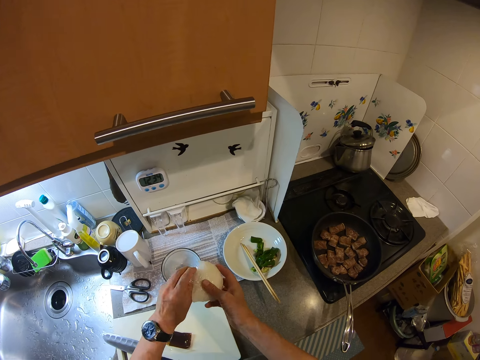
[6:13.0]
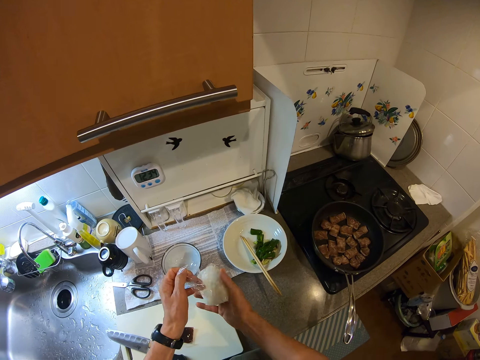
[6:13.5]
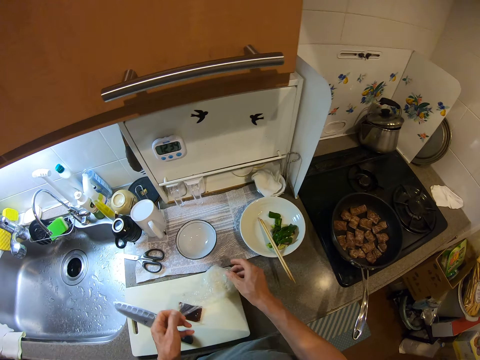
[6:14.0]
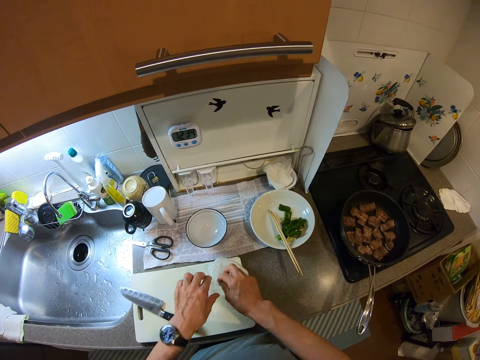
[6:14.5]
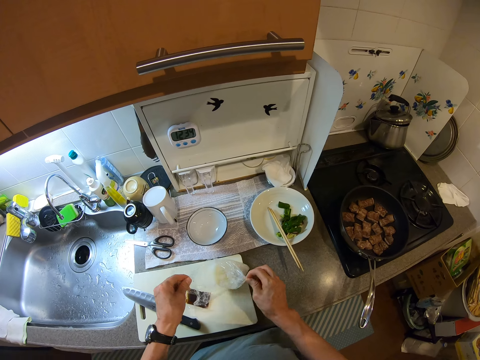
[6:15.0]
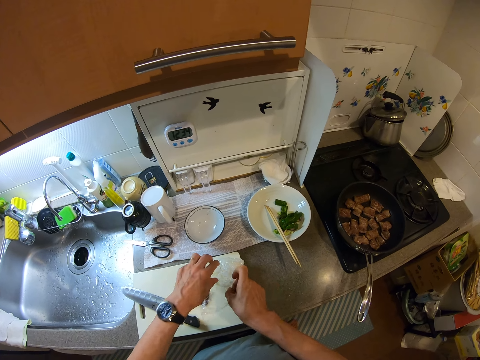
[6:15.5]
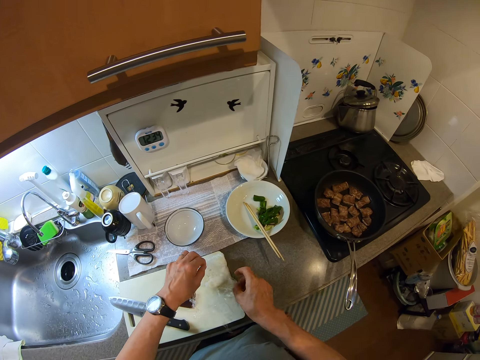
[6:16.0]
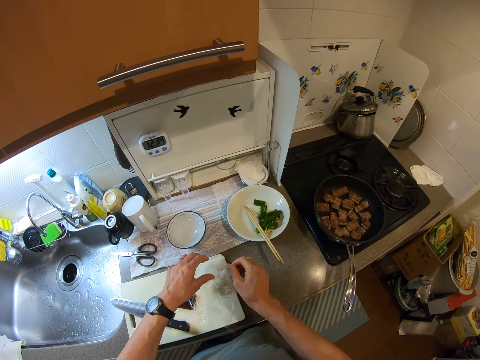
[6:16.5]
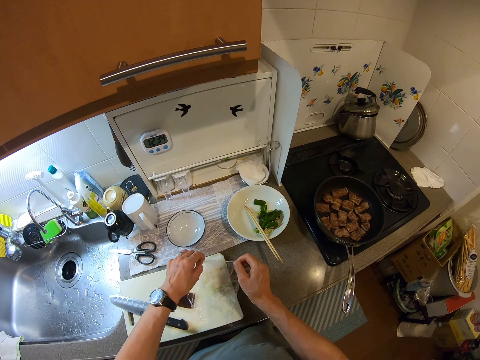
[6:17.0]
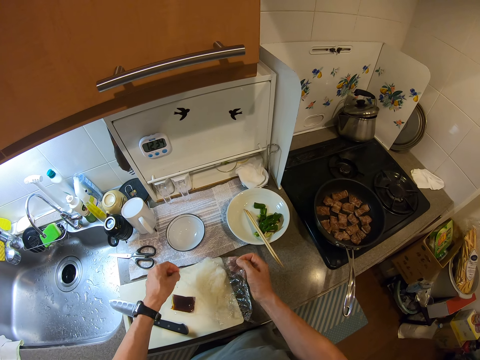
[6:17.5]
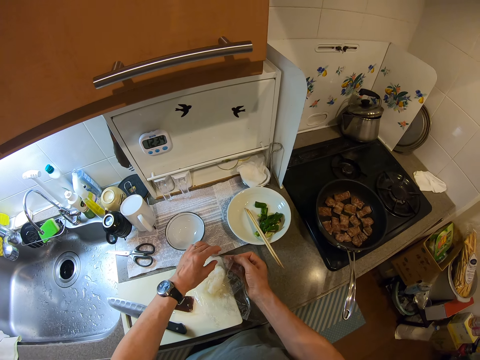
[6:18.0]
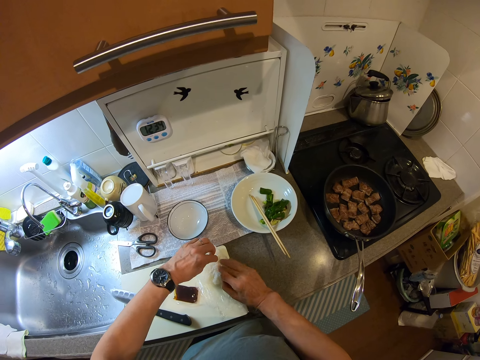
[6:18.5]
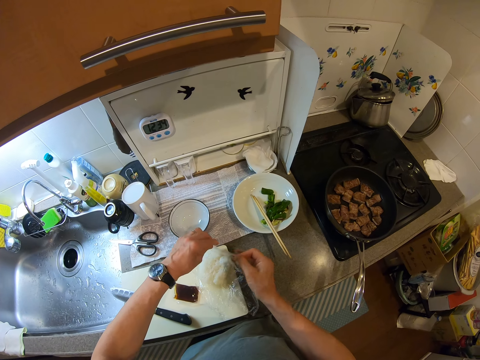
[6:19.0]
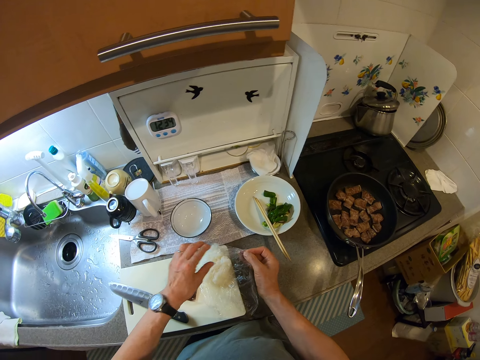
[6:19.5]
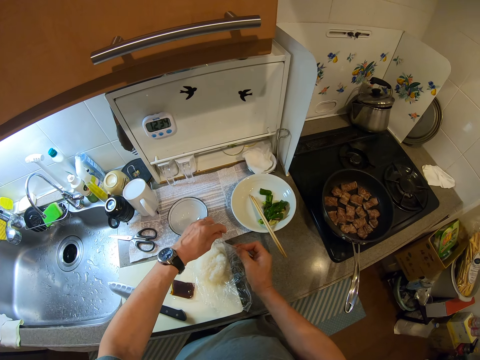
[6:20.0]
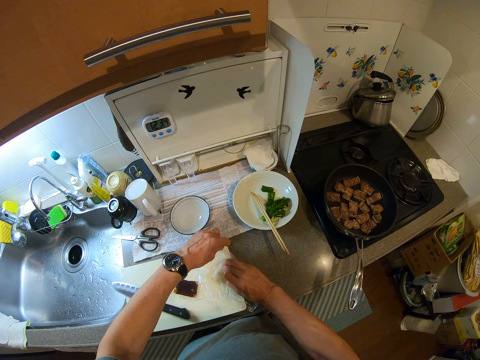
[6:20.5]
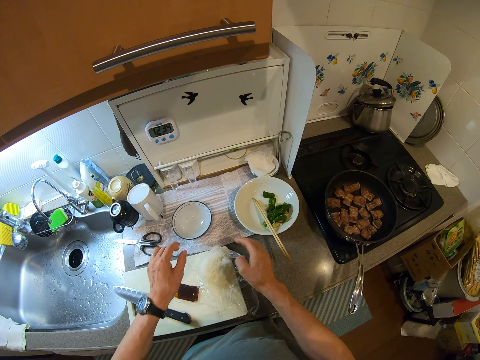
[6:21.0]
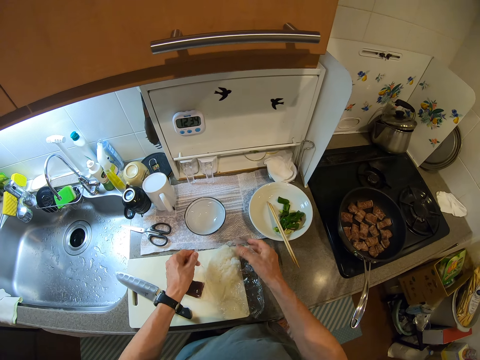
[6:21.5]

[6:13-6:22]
The camera wearer lifts up the cling film. She holds the cling film with both her hands. She pulls on the cling film with her hand. She unwraps the content on top of the chopping board. She places the cling film on the cutting board. She pulls on the cling film with her hand.

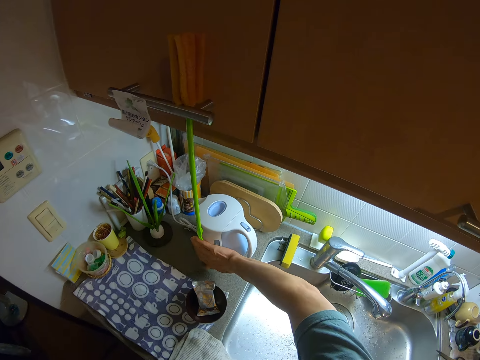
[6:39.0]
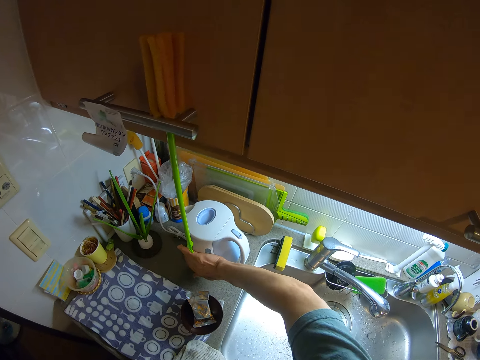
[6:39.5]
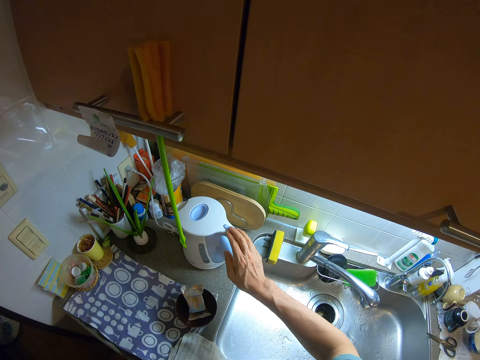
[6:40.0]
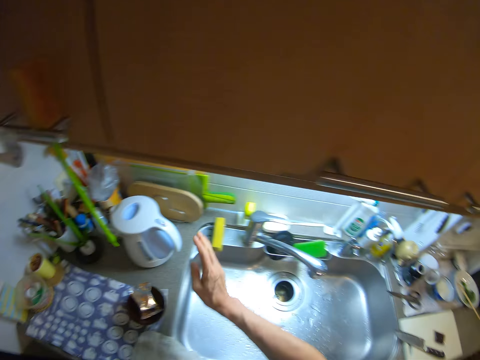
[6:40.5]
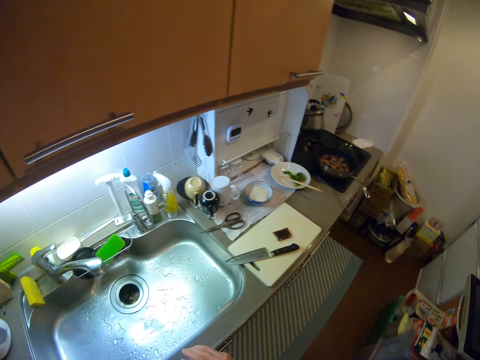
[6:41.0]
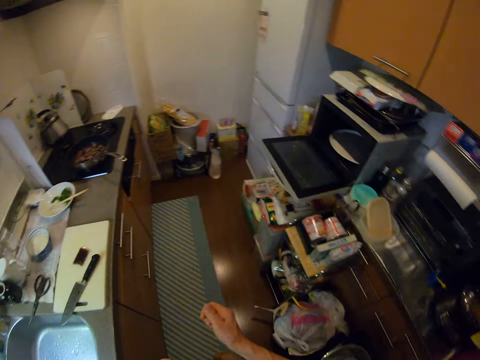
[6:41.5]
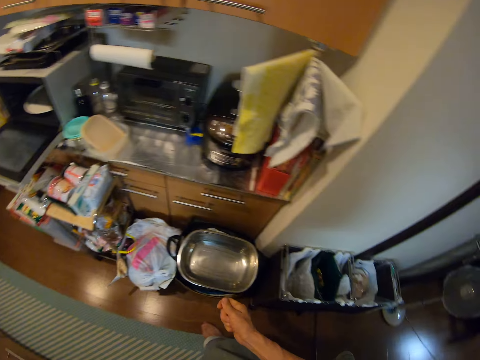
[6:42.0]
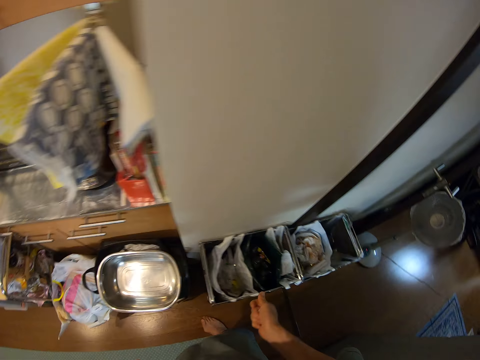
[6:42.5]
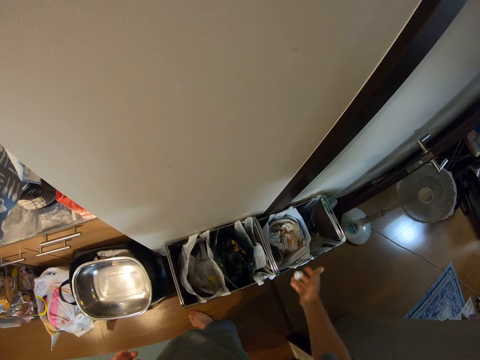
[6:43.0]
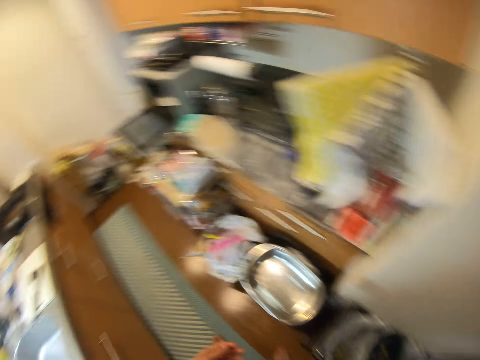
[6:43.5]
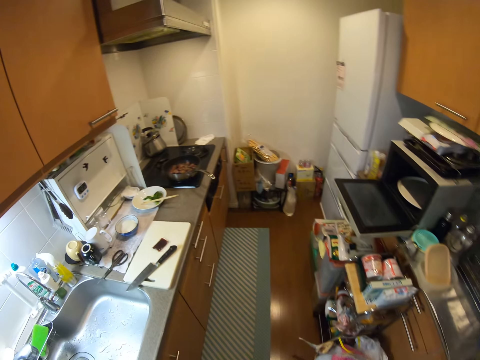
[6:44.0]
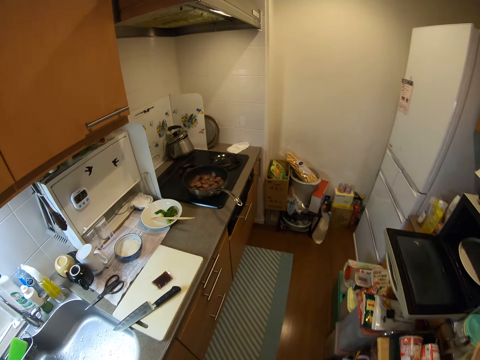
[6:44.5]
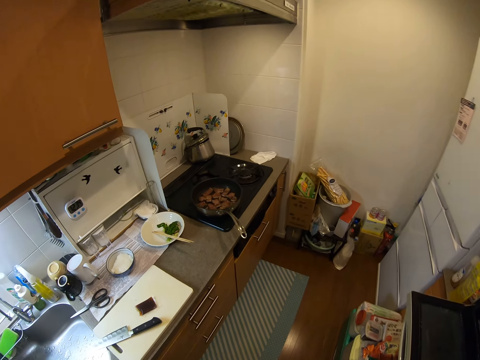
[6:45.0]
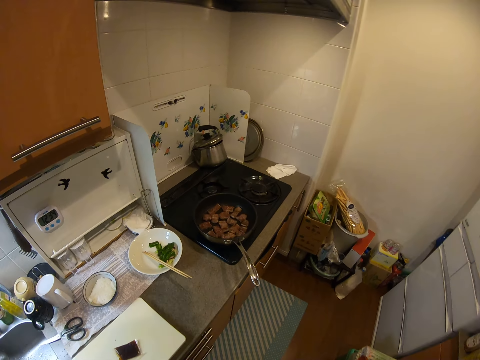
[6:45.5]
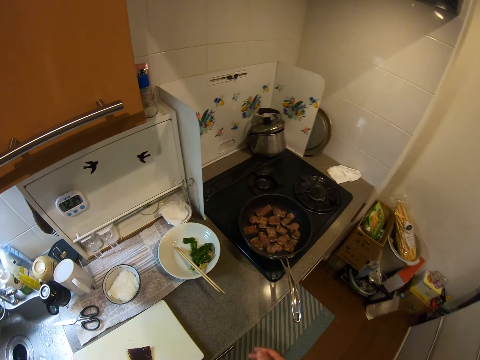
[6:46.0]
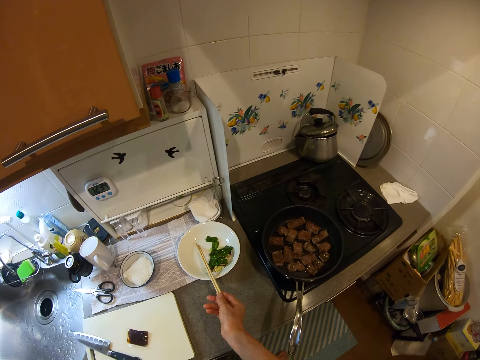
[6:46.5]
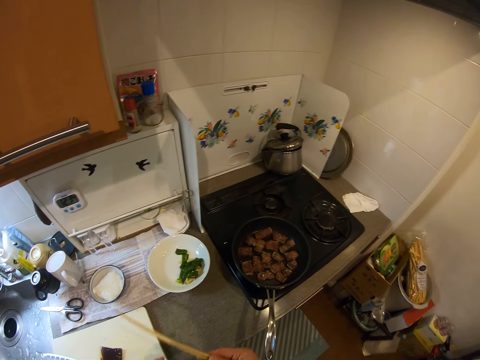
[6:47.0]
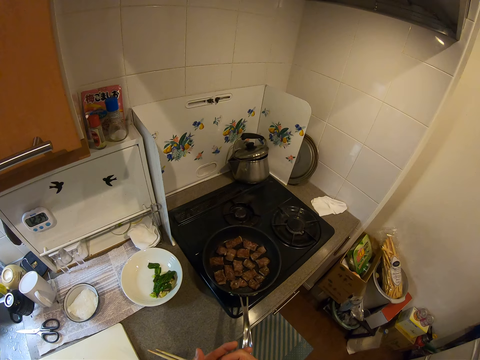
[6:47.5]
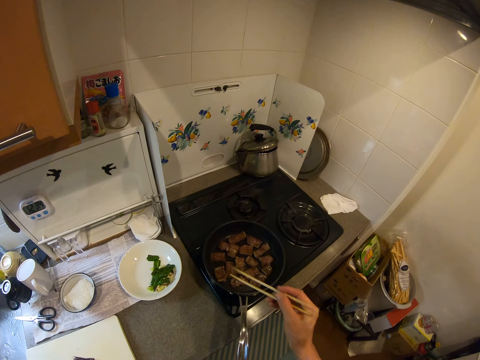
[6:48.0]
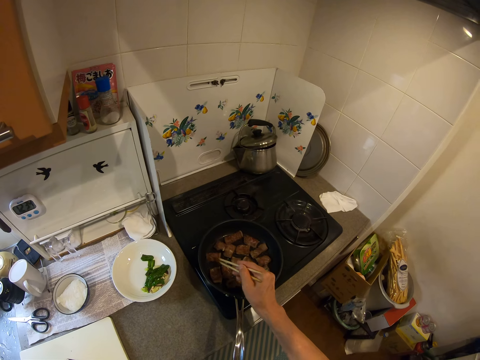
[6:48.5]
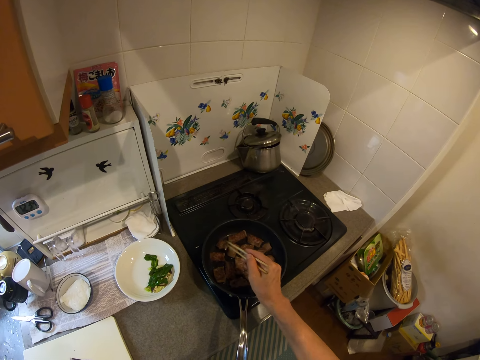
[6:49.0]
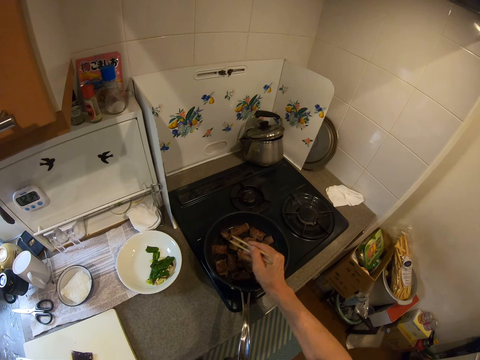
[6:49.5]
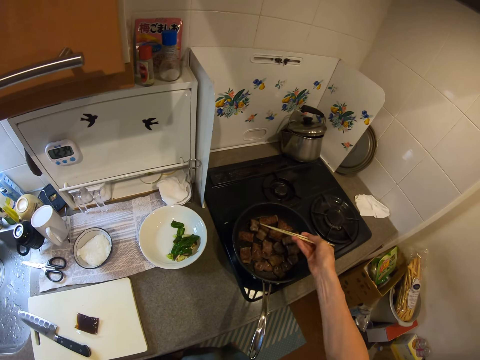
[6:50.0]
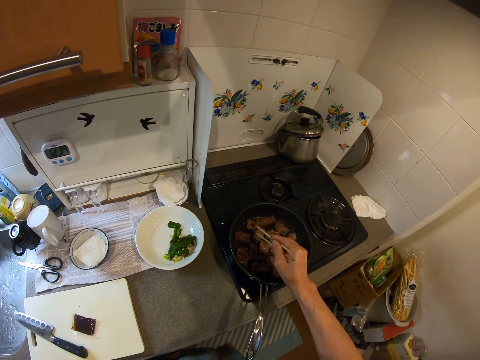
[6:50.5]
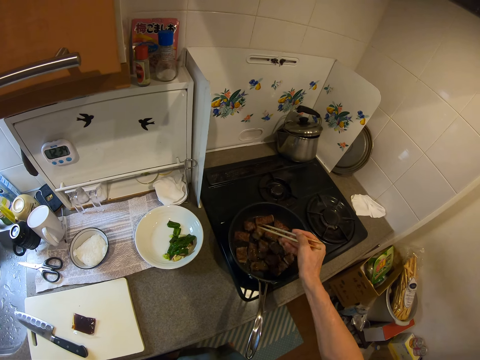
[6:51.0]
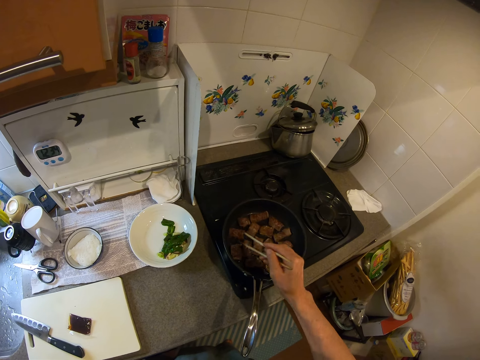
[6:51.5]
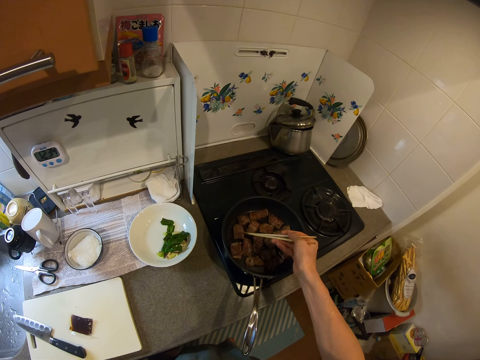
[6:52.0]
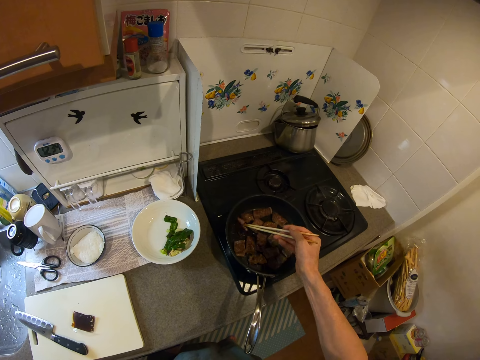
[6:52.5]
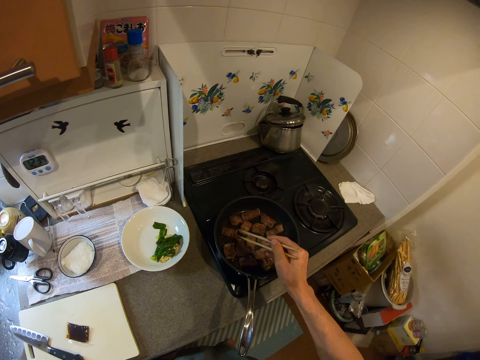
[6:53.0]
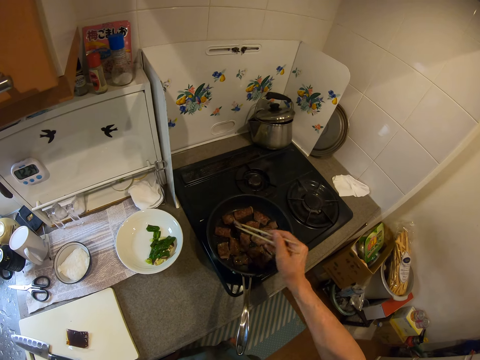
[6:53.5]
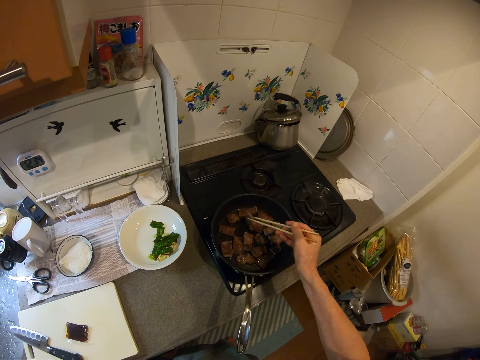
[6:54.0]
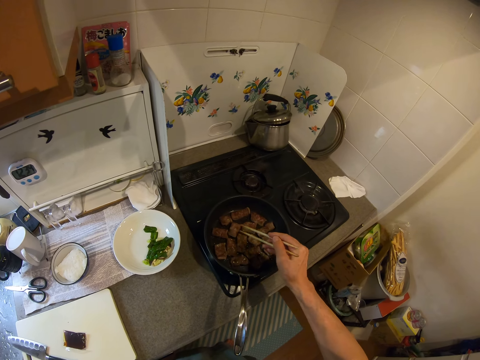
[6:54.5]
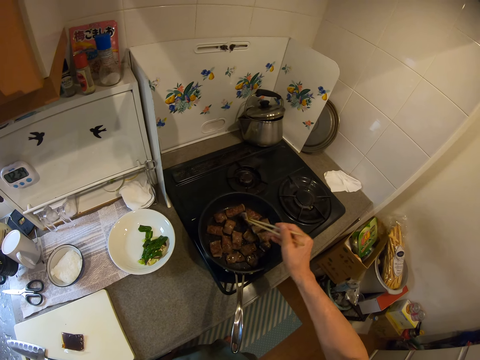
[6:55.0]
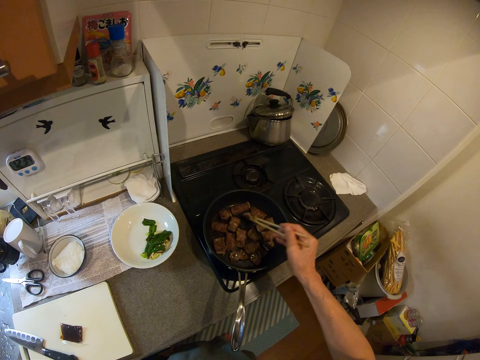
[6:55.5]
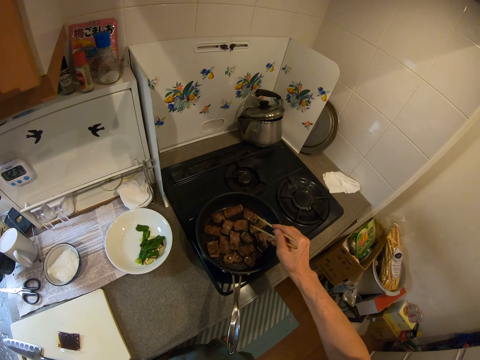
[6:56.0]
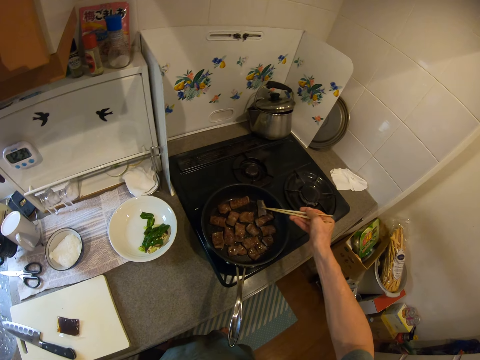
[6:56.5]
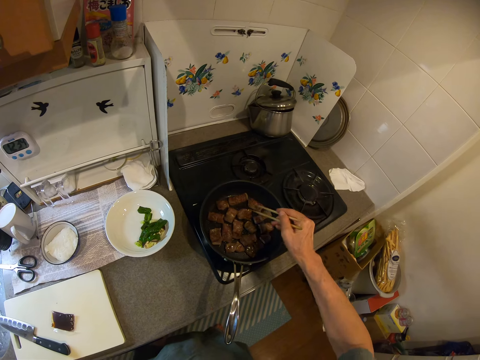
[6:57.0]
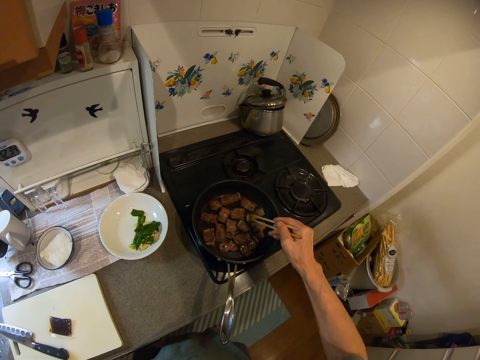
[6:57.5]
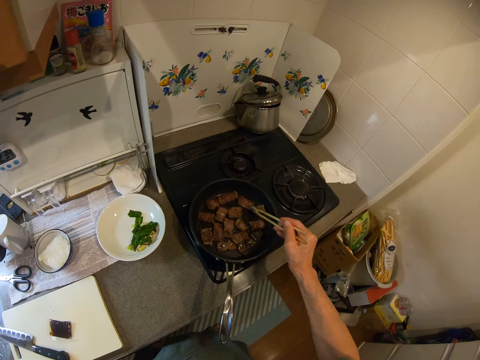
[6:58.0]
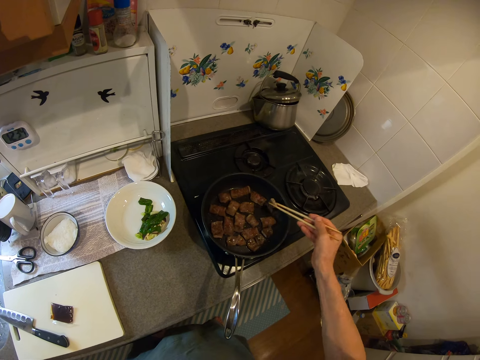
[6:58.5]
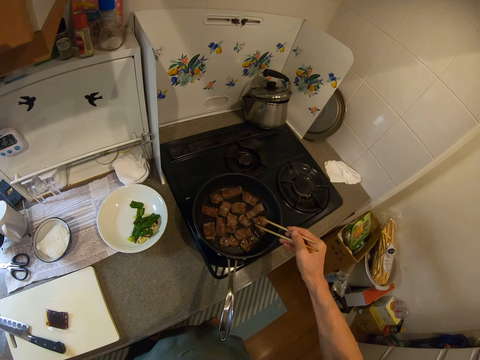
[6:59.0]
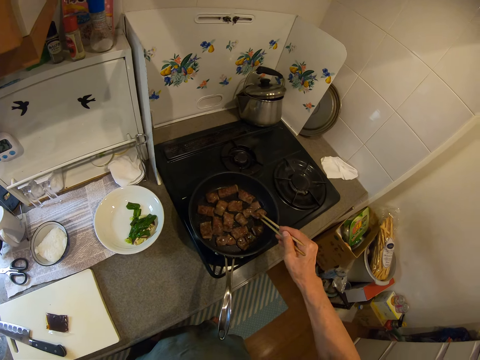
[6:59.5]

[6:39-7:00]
The camera wearer feels an electric kettle on the table. She moves her hand forwards. She turns on the heater. She presses the button on the electric kettle. She moves her hand towards her. She looks around. She moves her hand forwards. She throws the cling film in the dustbin. She walks away from the dustbin. She moves her hand forwards. She takes the chopsticks from the bowl. She holds the chopsticks with her hand. She lifts up the chopsticks. She moves the chopsticks towards her. She moves the chopsticks towards the cooking pan. She turns the pieces of meat in the pan with the chopsticks.
